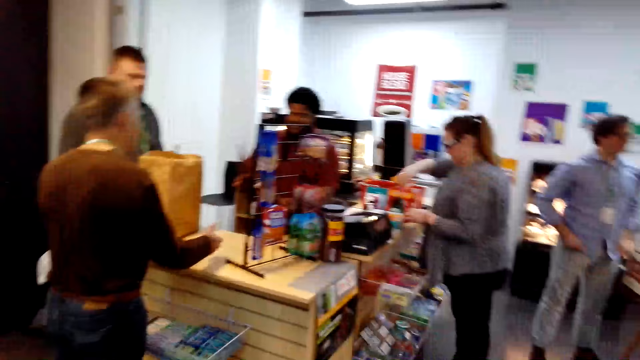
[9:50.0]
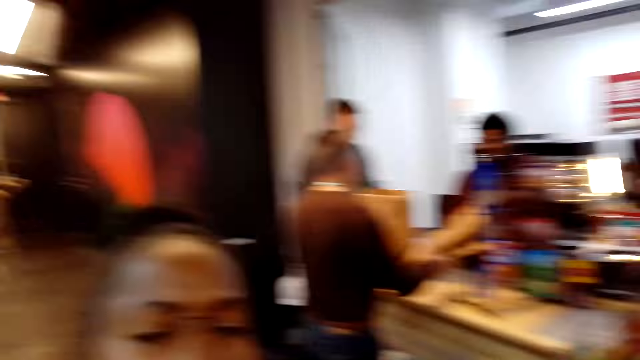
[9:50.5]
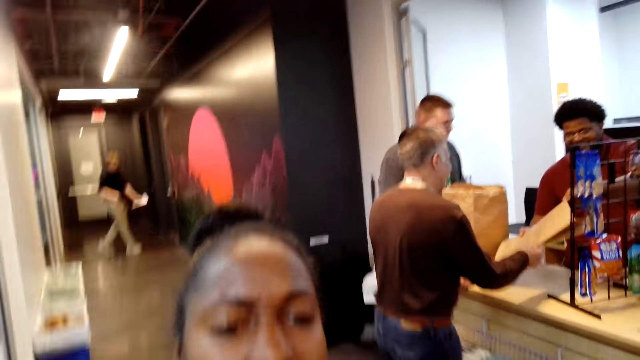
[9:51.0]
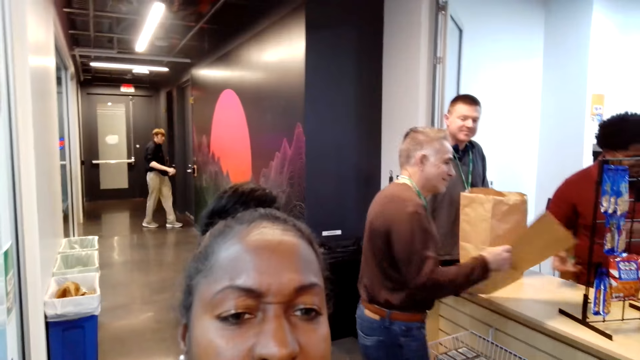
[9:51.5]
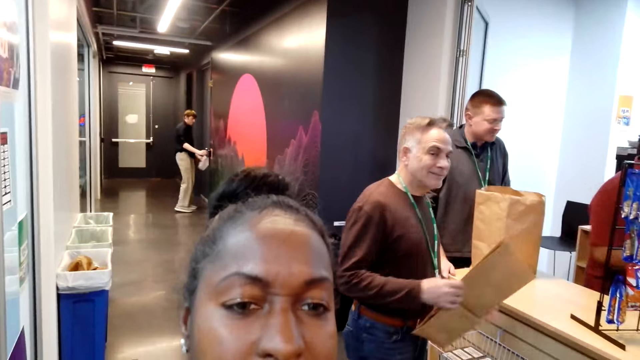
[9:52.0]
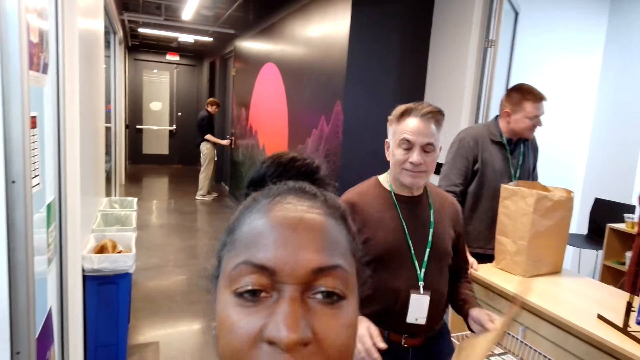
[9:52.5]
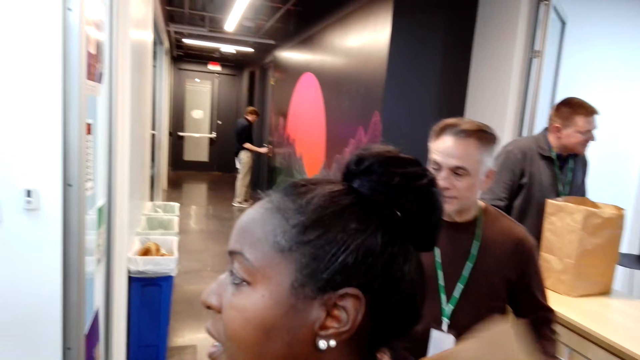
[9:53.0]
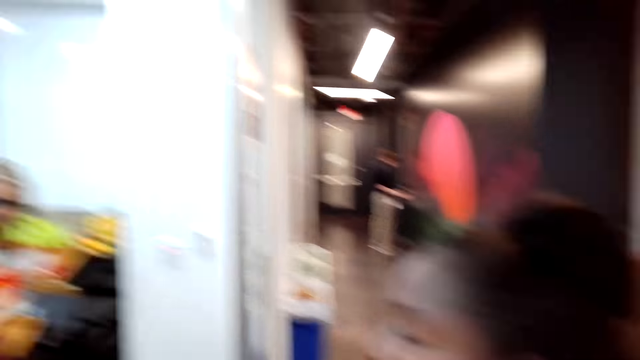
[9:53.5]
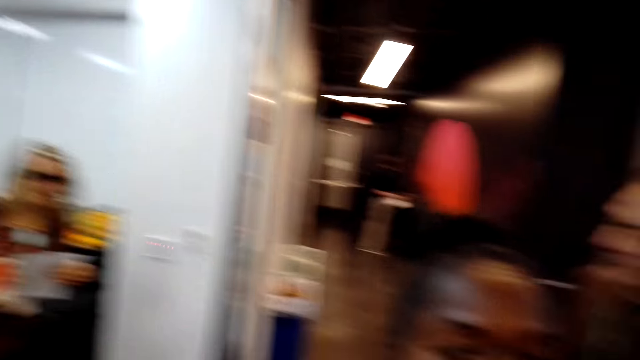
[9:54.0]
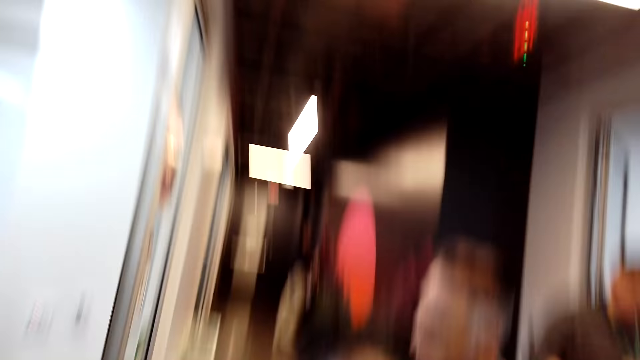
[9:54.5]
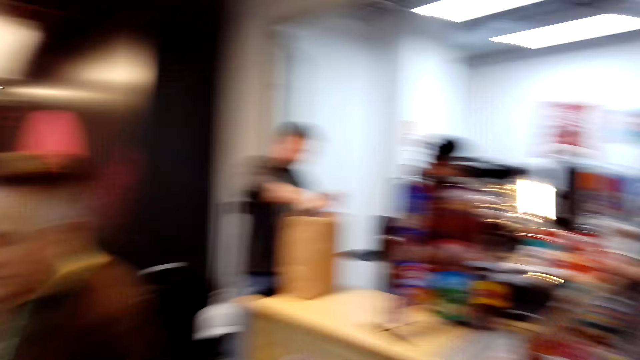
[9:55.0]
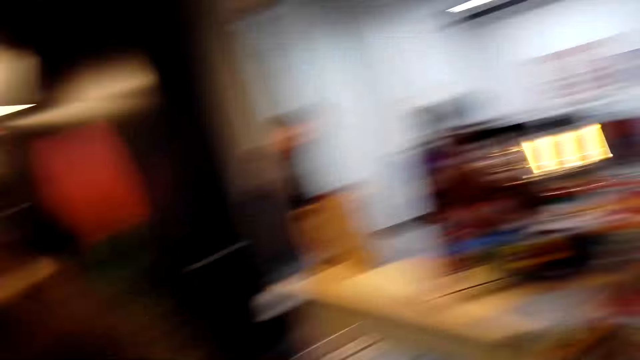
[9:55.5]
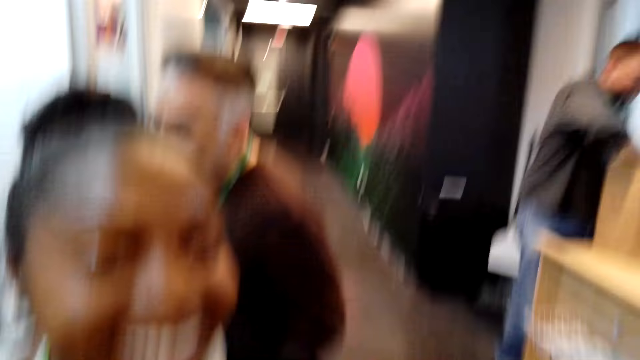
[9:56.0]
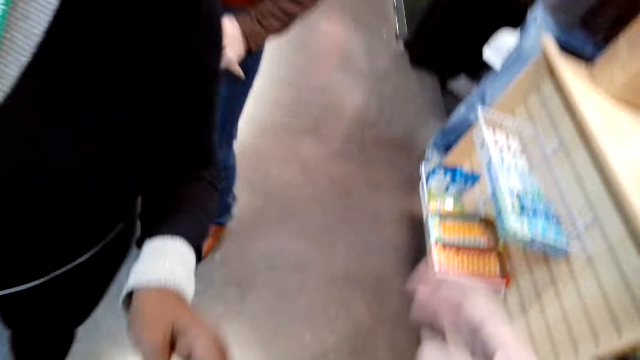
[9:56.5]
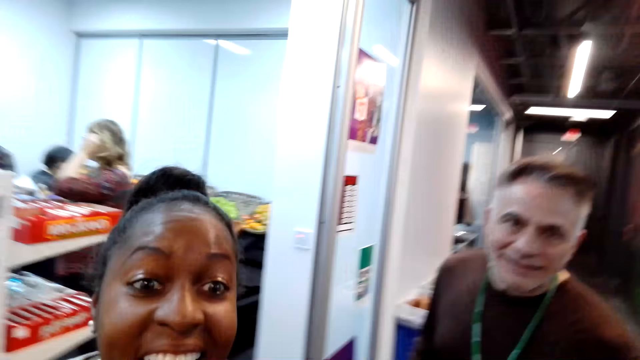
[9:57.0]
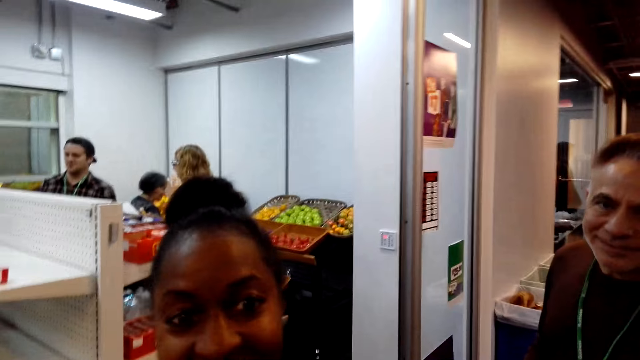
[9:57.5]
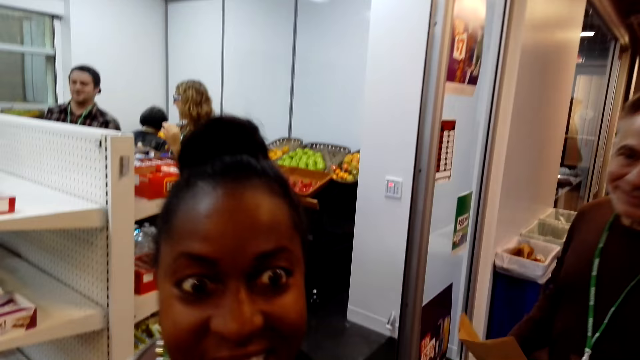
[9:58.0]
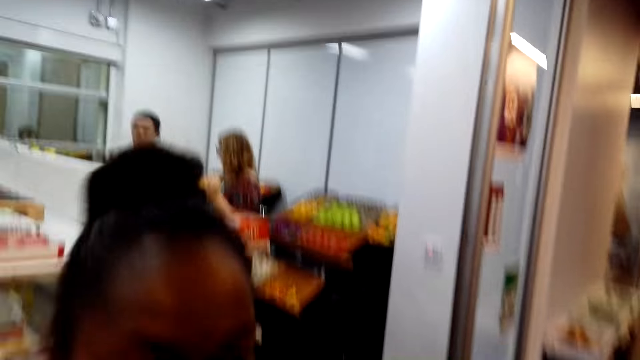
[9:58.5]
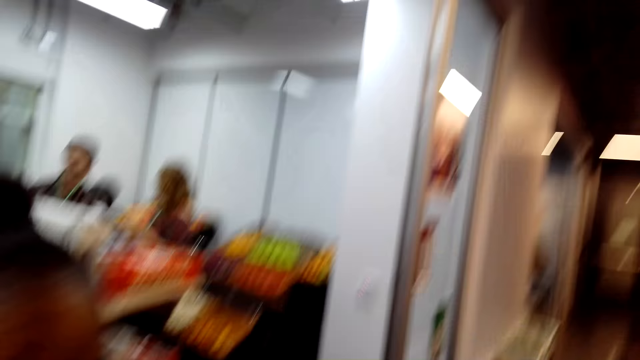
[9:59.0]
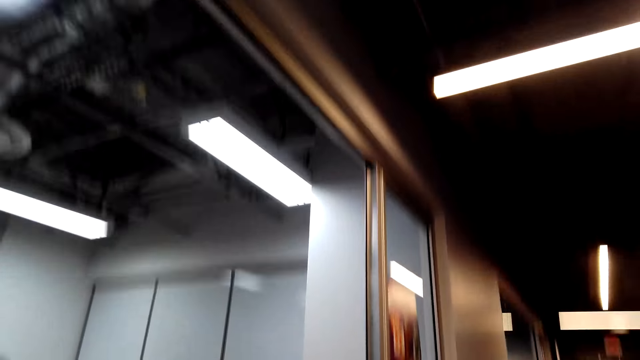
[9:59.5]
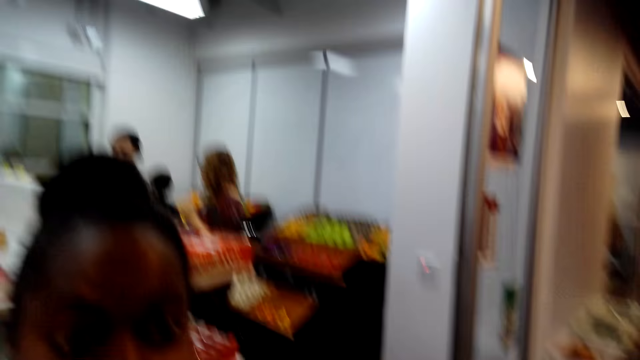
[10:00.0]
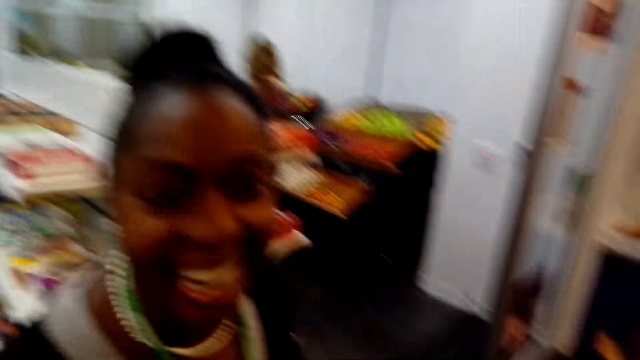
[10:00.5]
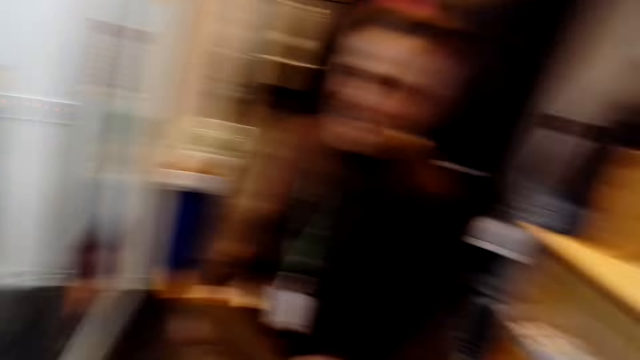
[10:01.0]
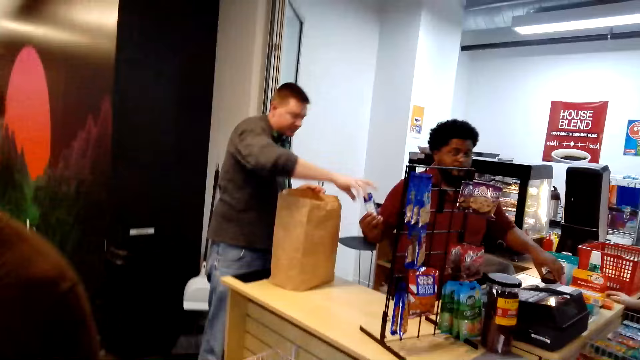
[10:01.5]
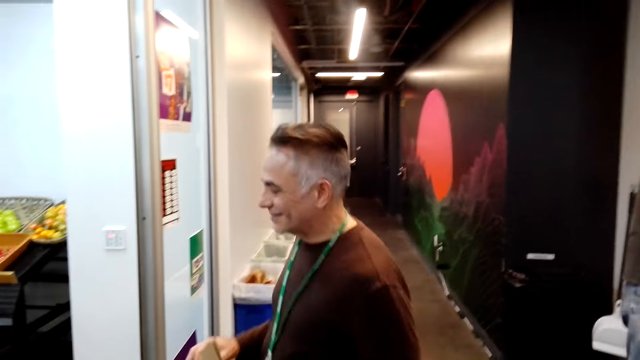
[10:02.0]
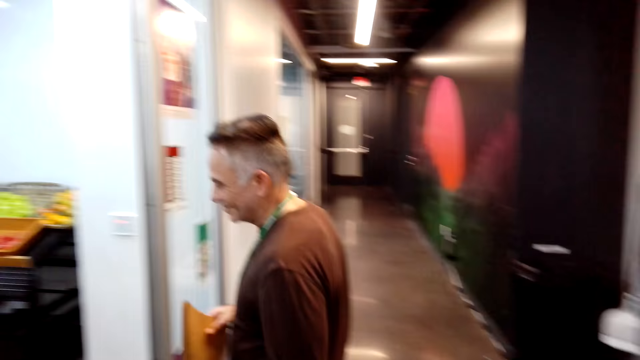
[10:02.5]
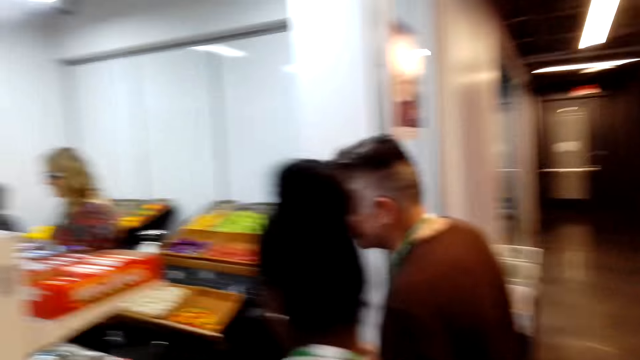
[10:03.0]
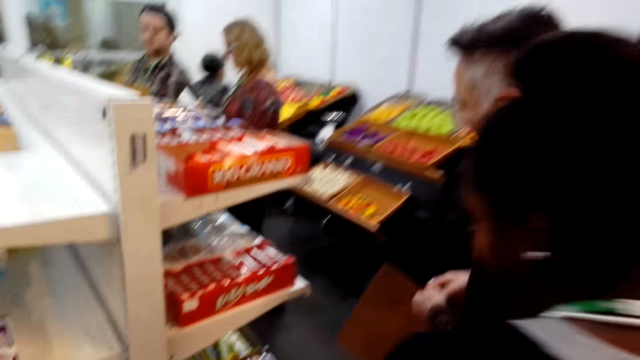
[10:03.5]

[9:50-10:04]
A person walks in the supermarket and opens the door. Another person checks the shopping list. A man takes the carrier bag. The camera wearer laughs. Another person selects items from the supermarket shelves. A woman converses. The camera wearer converses.

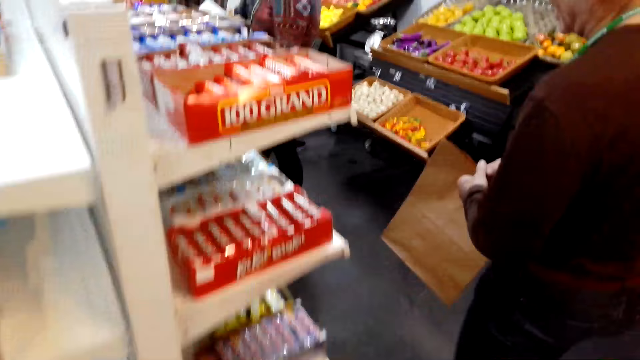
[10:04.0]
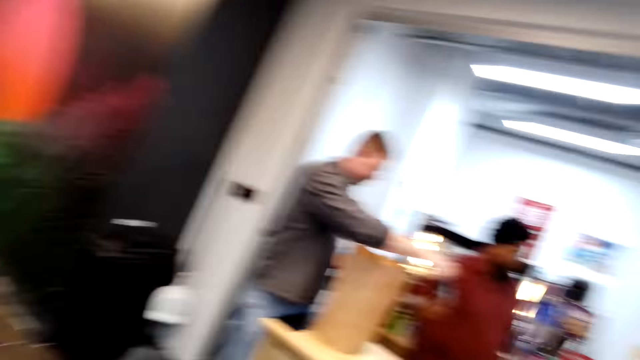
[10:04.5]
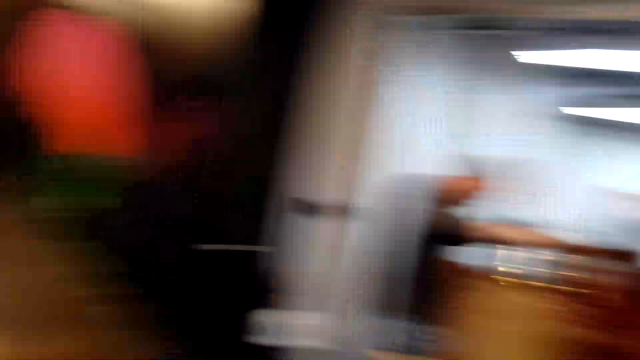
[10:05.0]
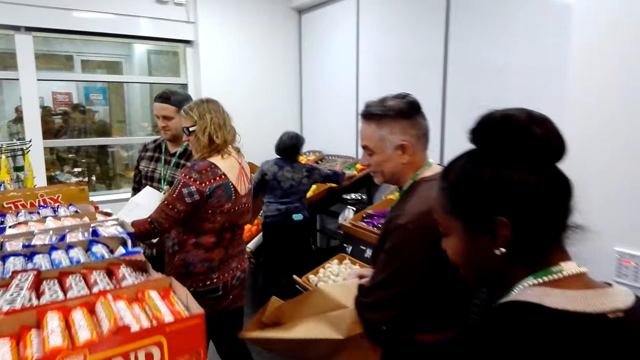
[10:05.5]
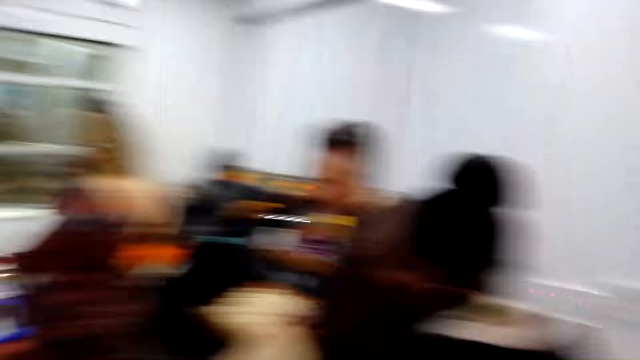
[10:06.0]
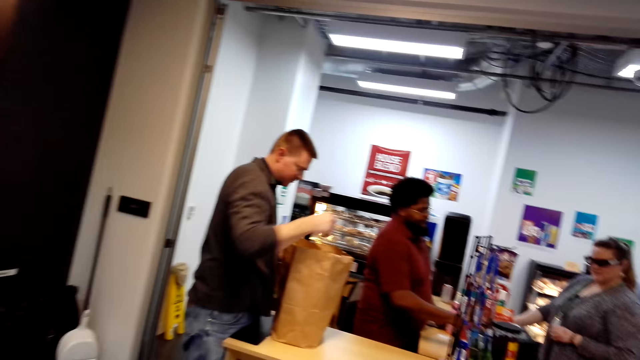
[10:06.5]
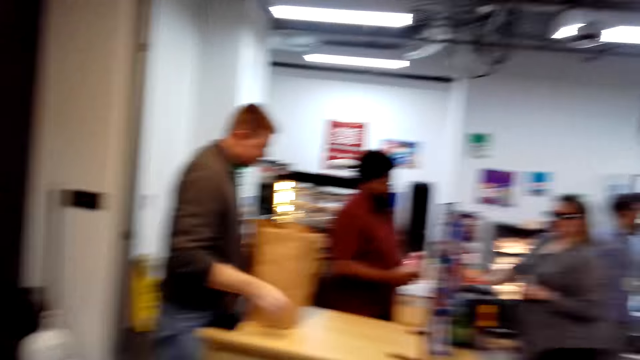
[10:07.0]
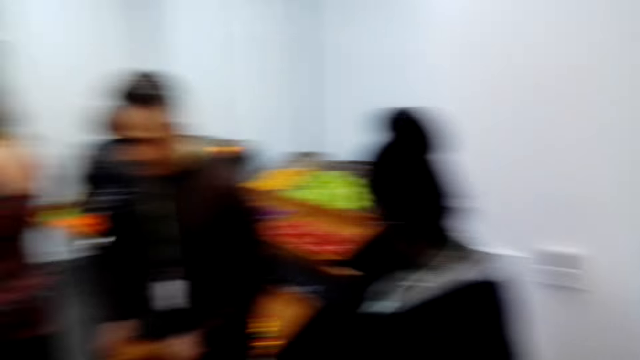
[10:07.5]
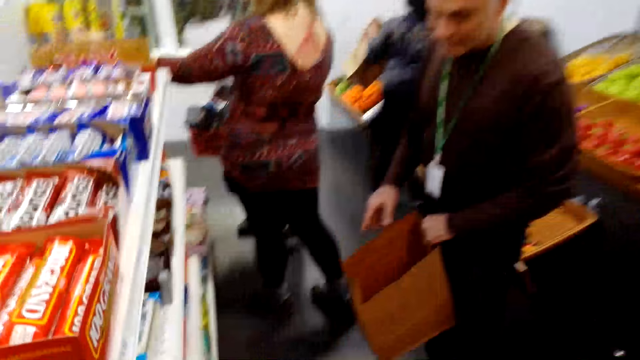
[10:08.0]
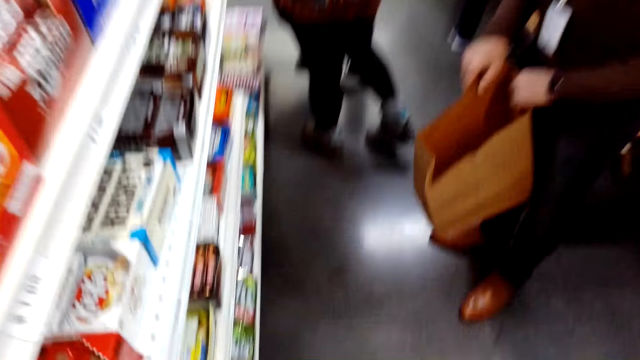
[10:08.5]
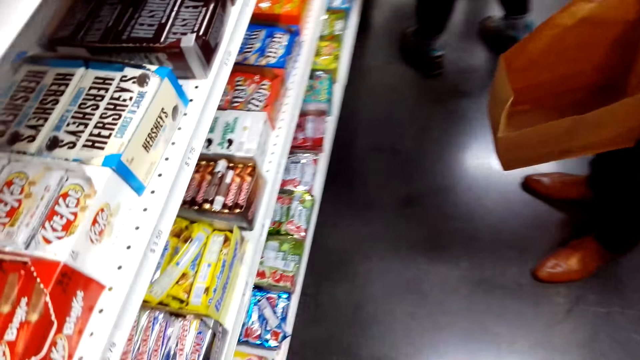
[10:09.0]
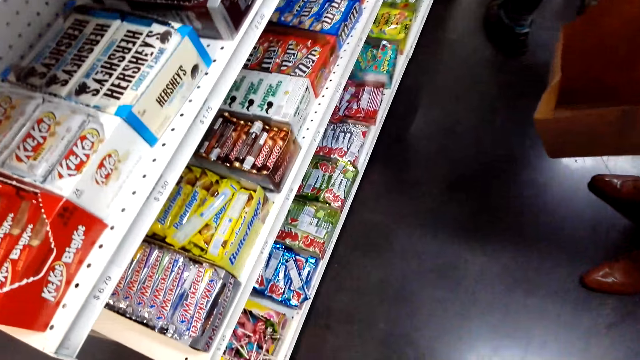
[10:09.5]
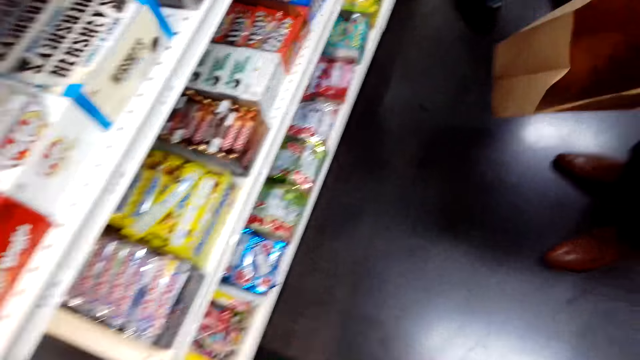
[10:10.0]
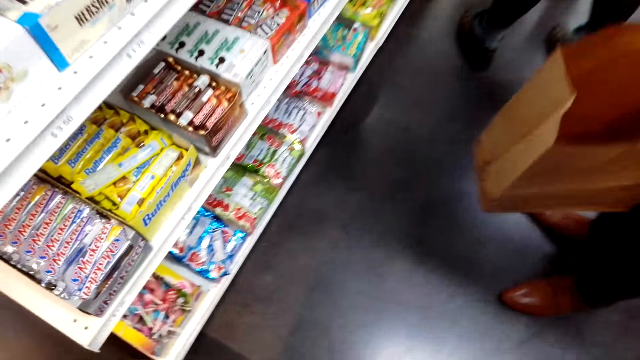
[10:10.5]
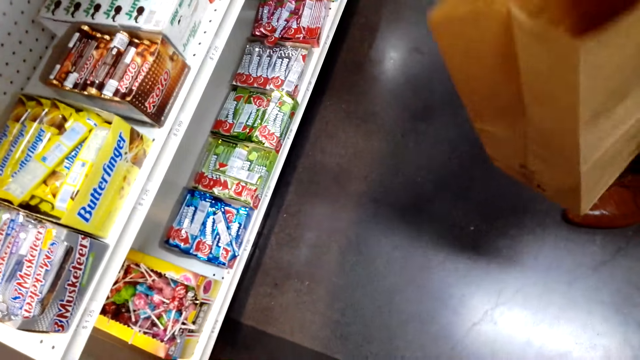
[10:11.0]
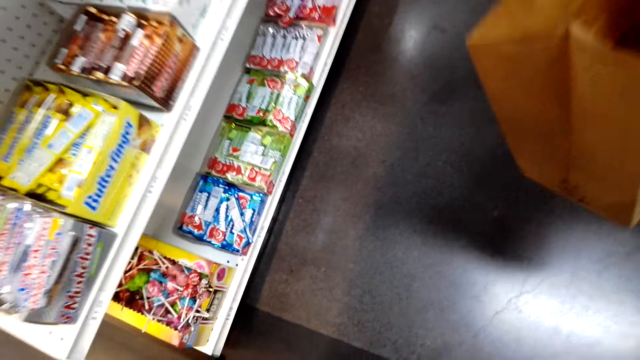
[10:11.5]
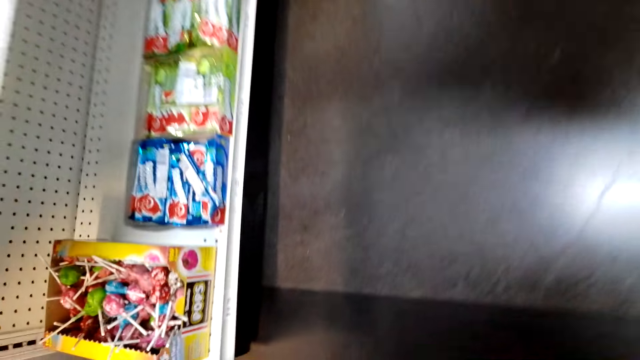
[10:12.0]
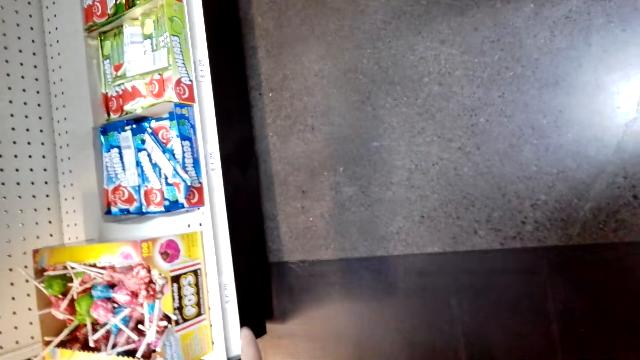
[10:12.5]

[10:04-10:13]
A man opens the packet. A person holds the shopping bag. The camera wearer stands near the shelf. They look around.
